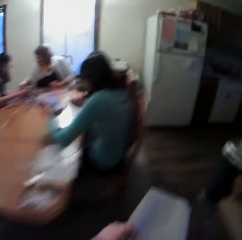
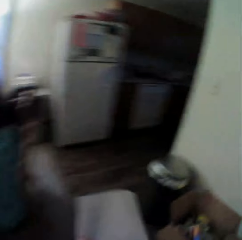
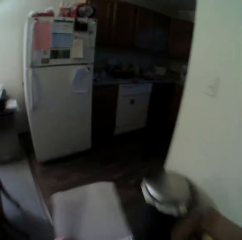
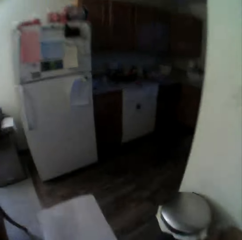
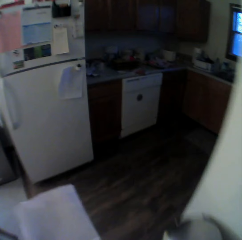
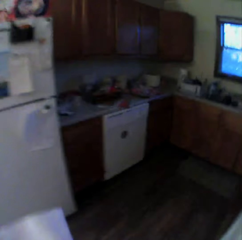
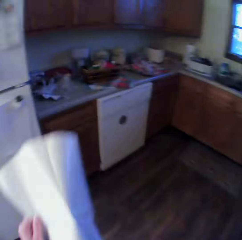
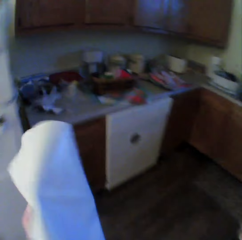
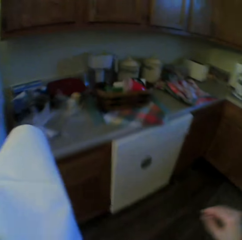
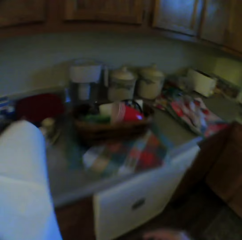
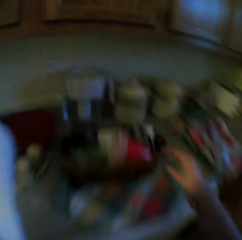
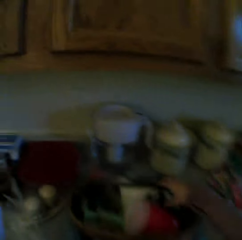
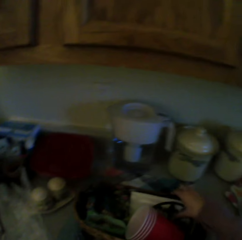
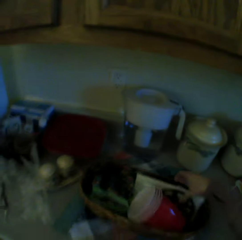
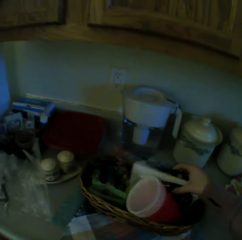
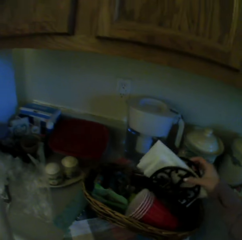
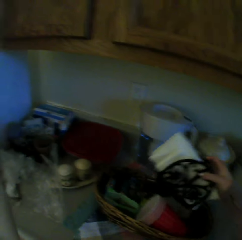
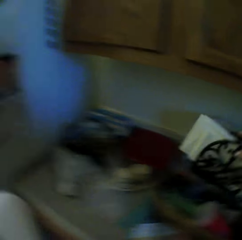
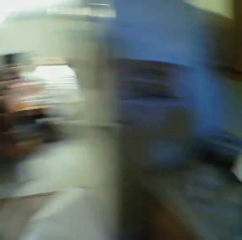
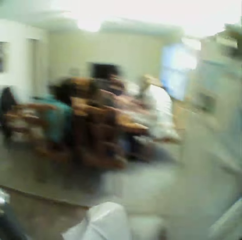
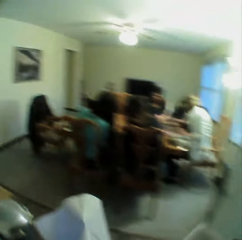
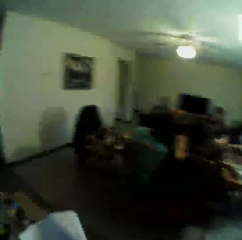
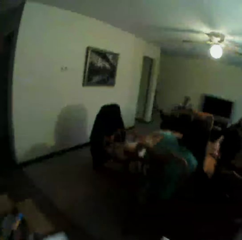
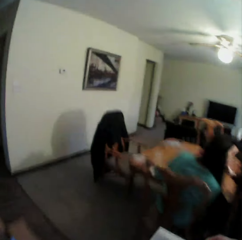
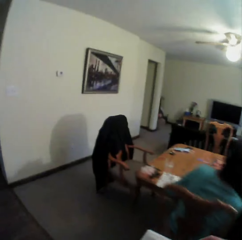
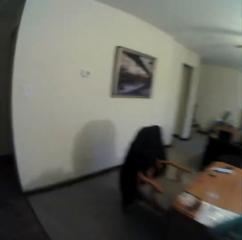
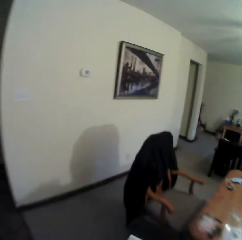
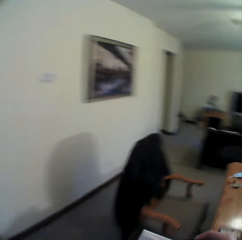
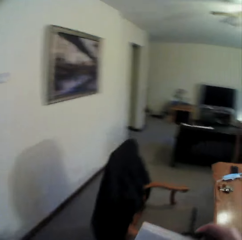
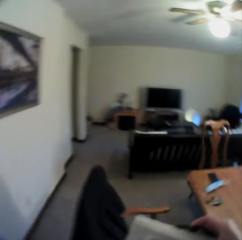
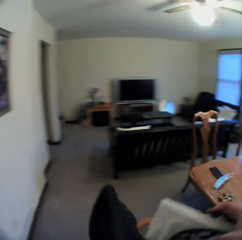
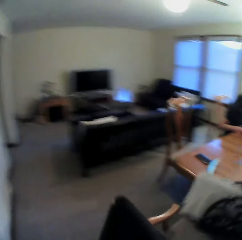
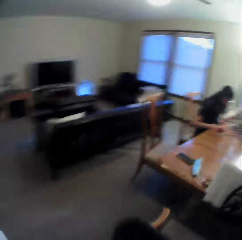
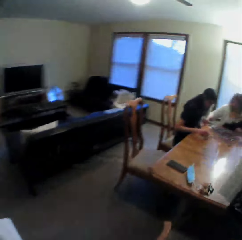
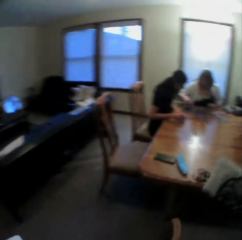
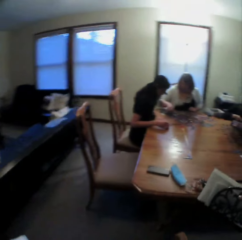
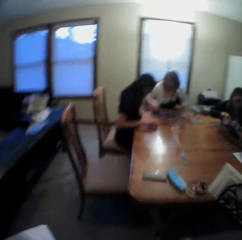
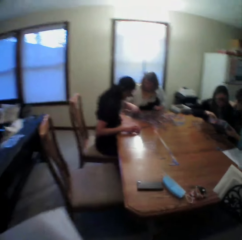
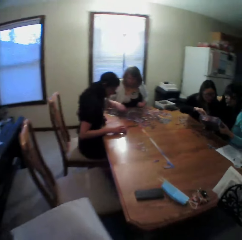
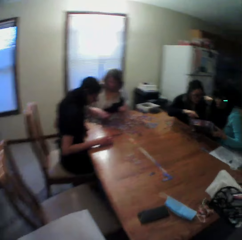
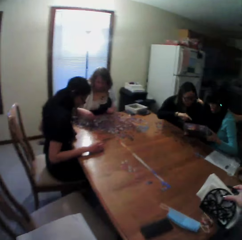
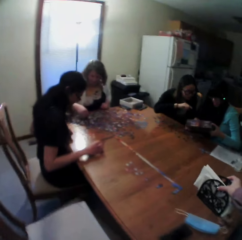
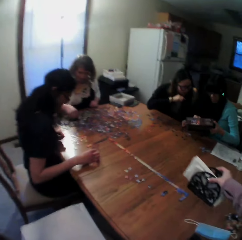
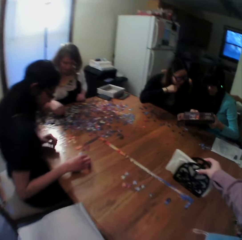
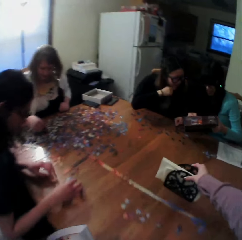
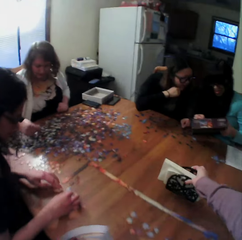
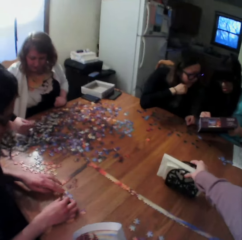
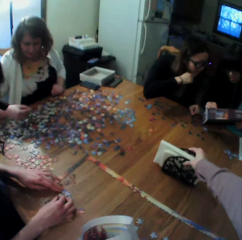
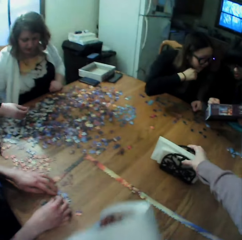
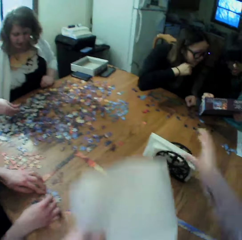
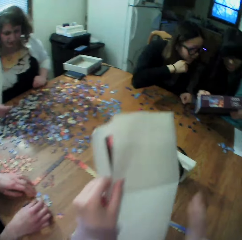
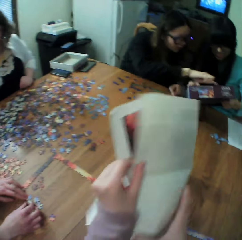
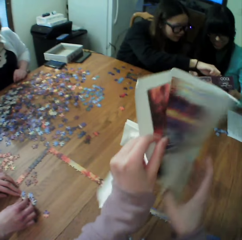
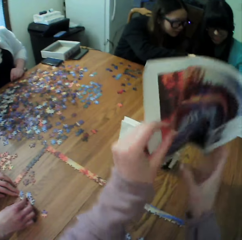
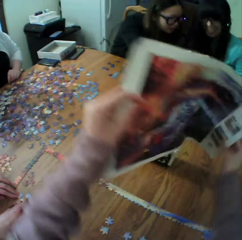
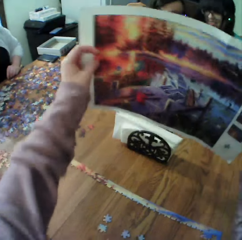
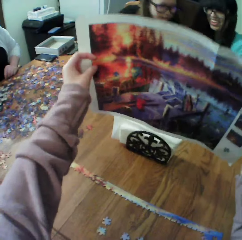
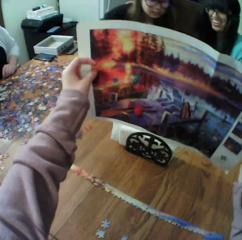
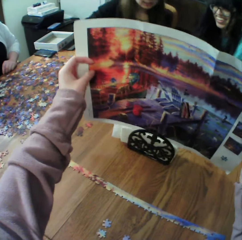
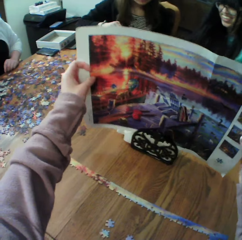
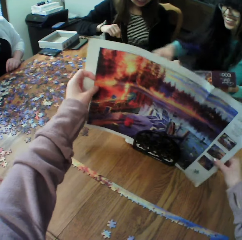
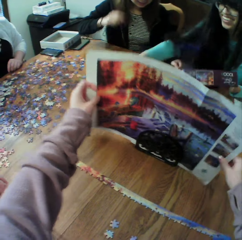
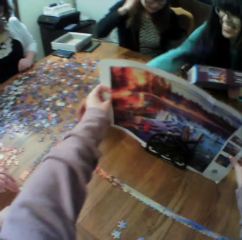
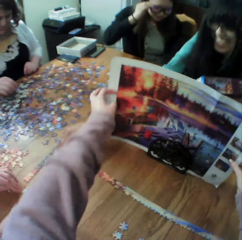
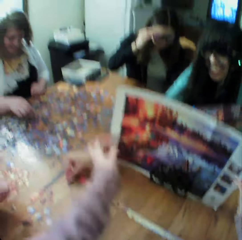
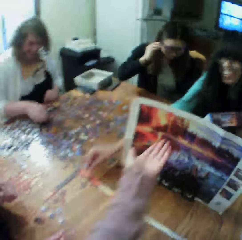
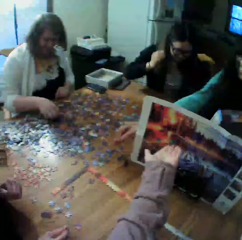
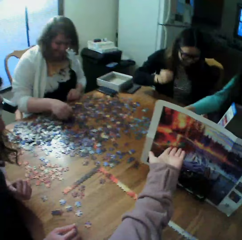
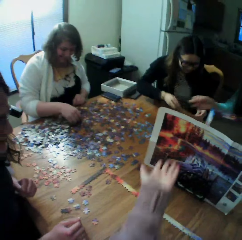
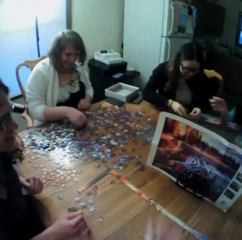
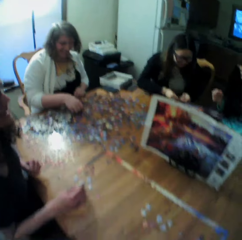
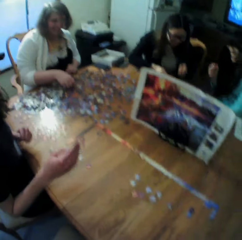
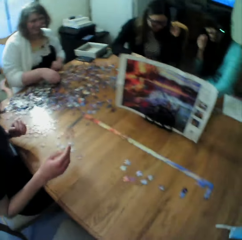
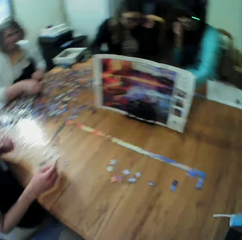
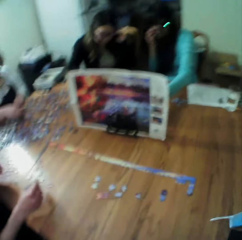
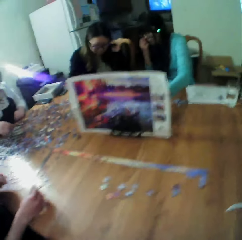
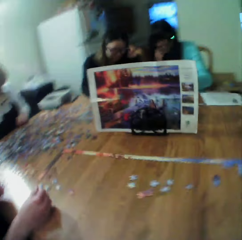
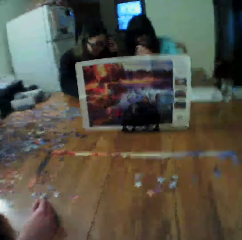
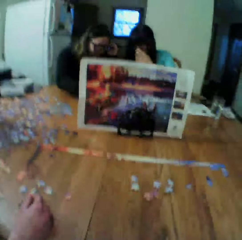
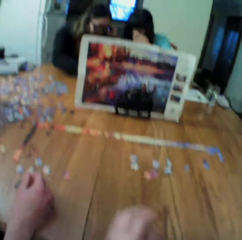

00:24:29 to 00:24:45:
The camera wearer picks up a tissue stand or holder. They walk around. They put the holder on the table. They insert the board game manual into the holder.

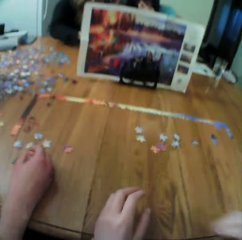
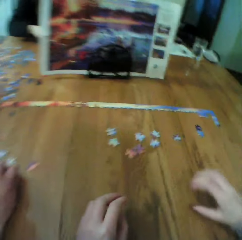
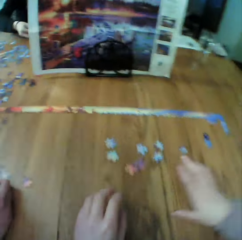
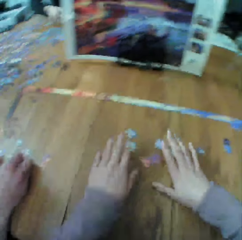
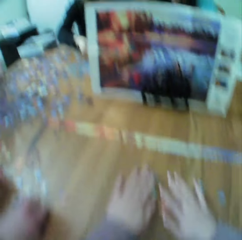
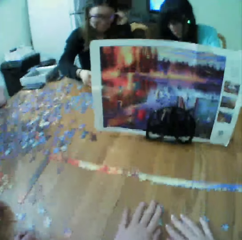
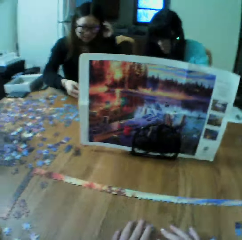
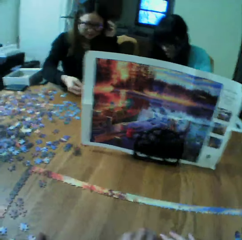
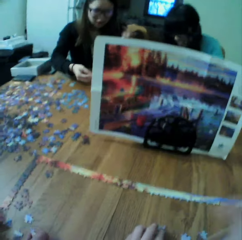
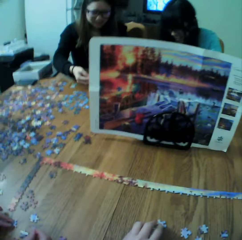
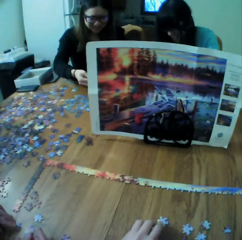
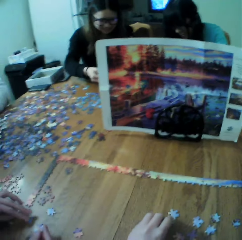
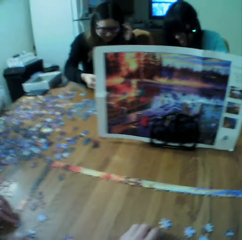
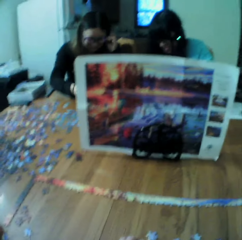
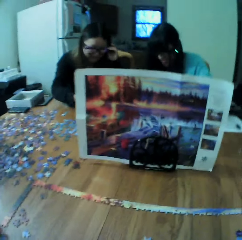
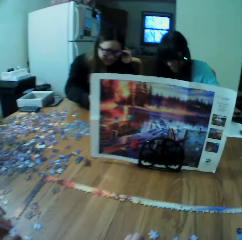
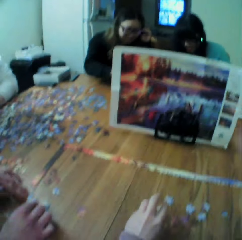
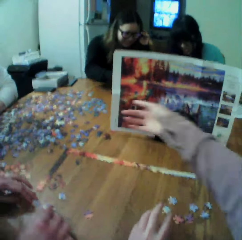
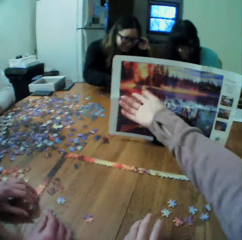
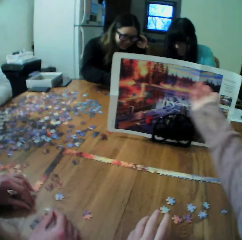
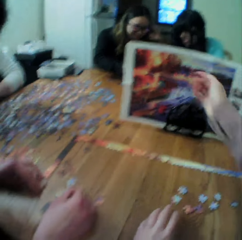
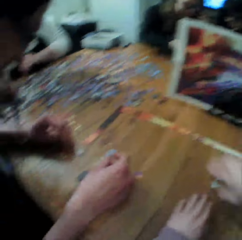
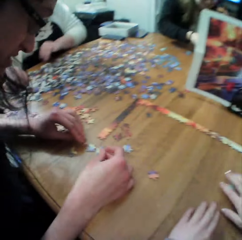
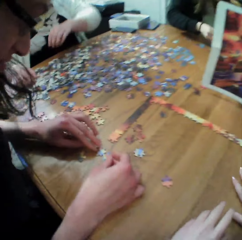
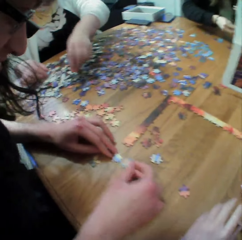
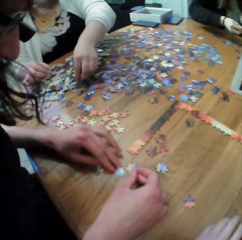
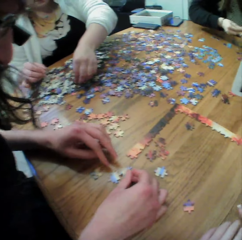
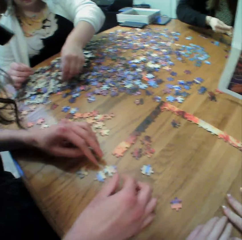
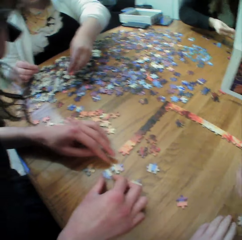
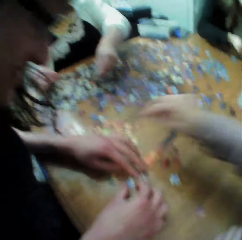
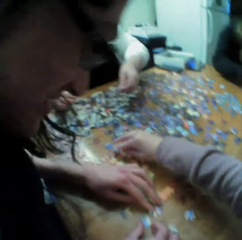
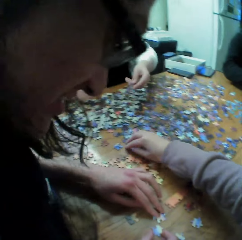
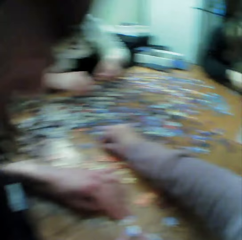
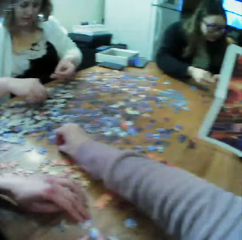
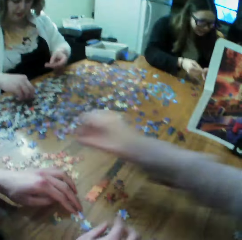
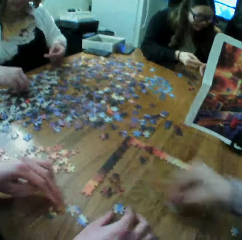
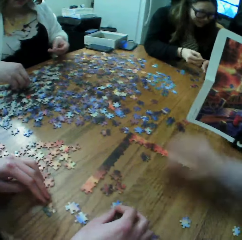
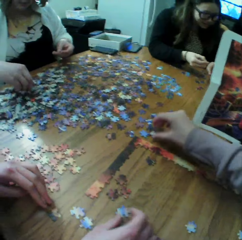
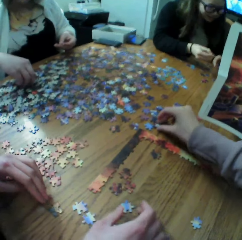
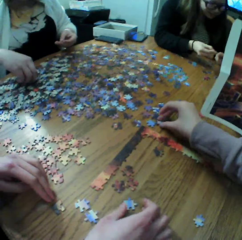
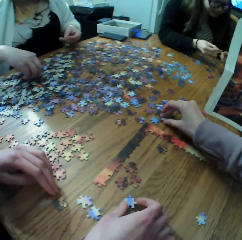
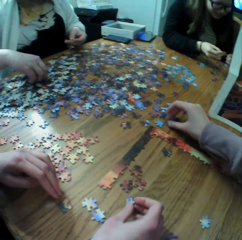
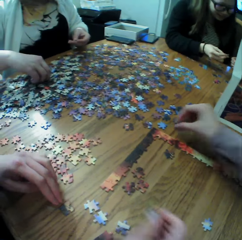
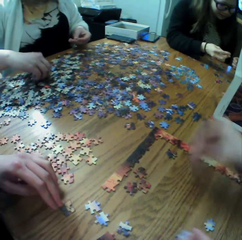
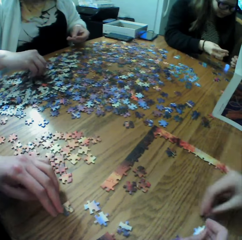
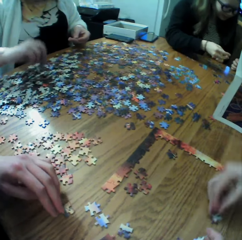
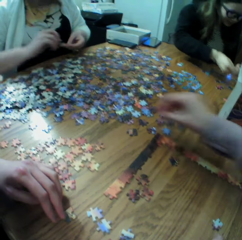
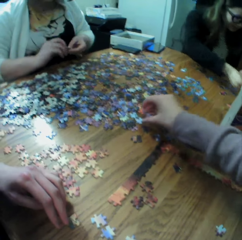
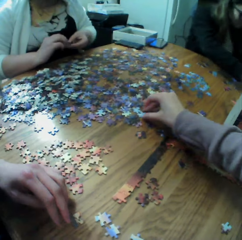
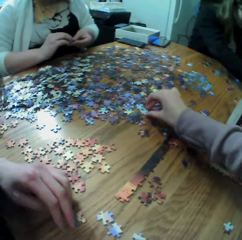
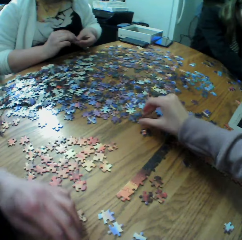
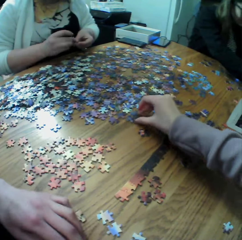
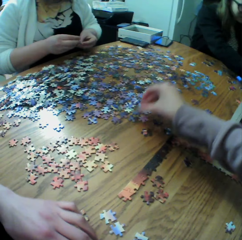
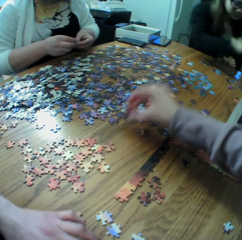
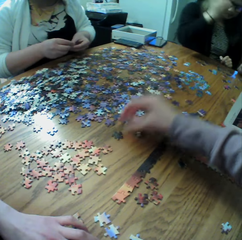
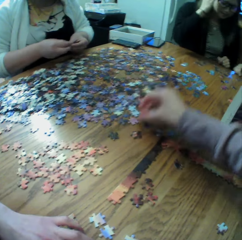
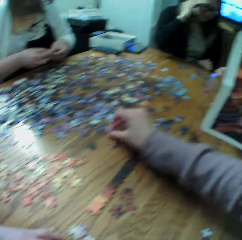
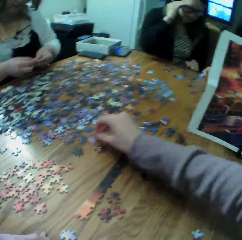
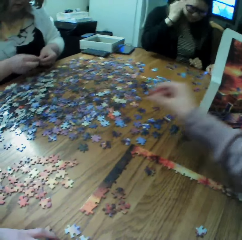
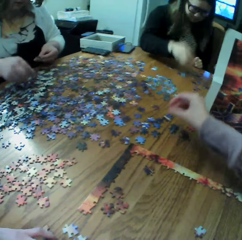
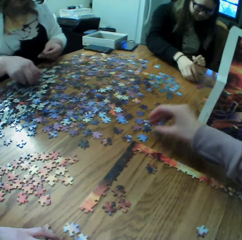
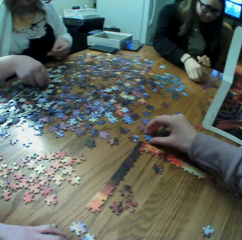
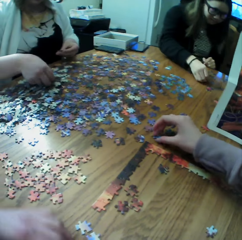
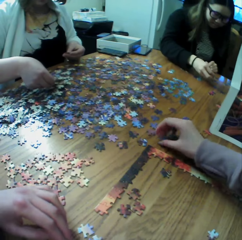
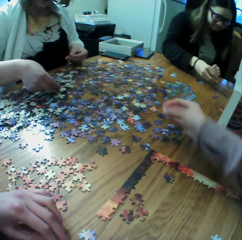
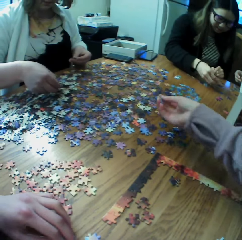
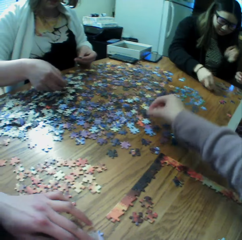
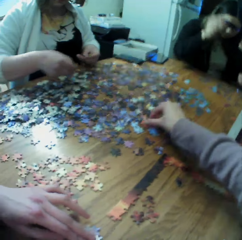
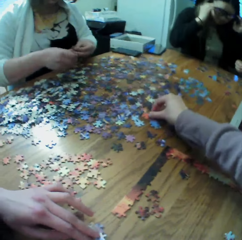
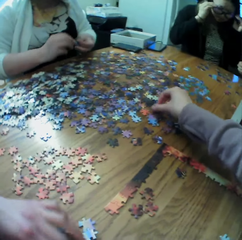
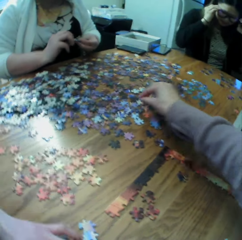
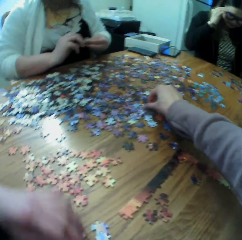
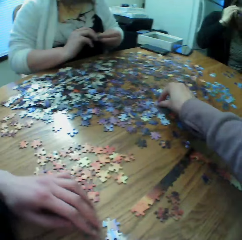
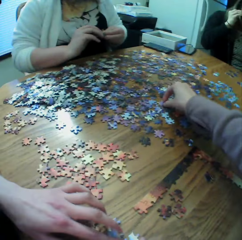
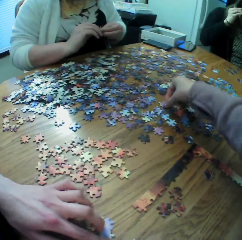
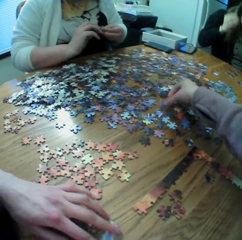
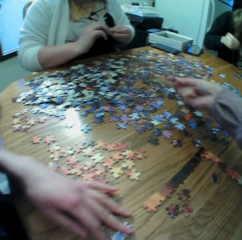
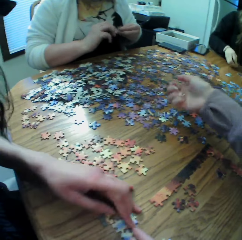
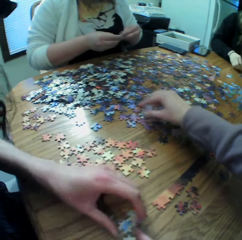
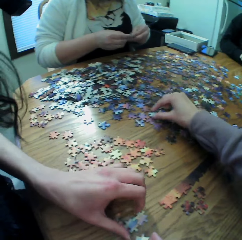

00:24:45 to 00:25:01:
The camera wearer looks around. A woman looks for the puzzle pieces. Another woman looks for the puzzle pieces. A third woman looks for the puzzle pieces. The camera wearer looks for the puzzle pieces.
